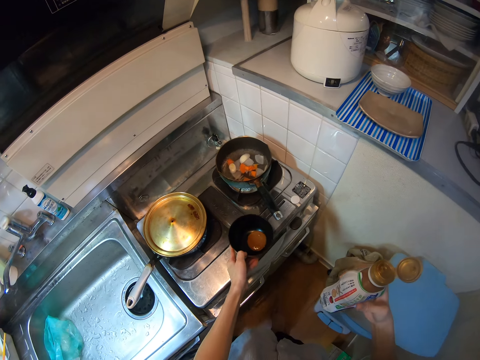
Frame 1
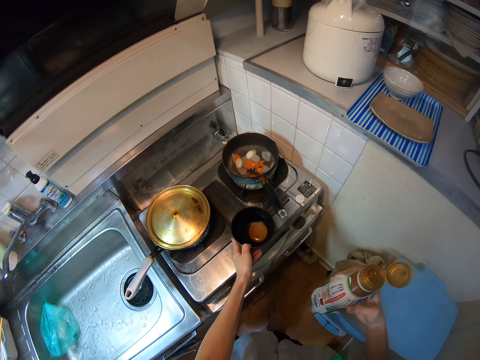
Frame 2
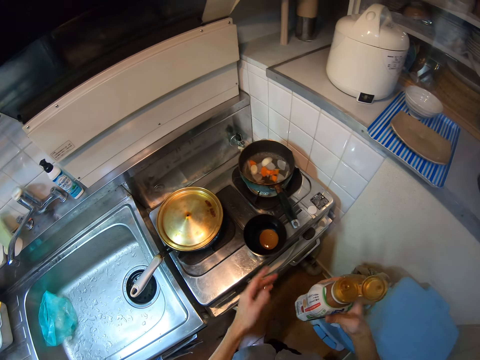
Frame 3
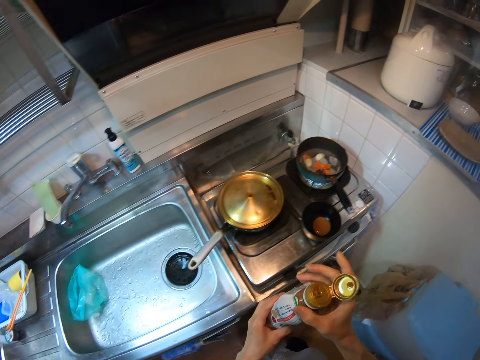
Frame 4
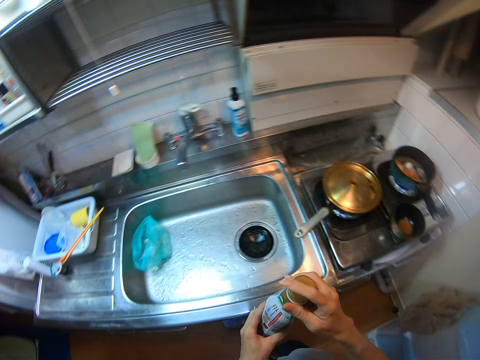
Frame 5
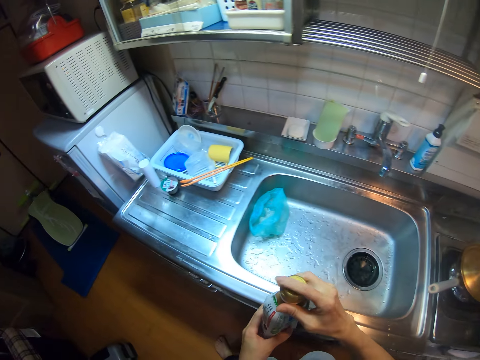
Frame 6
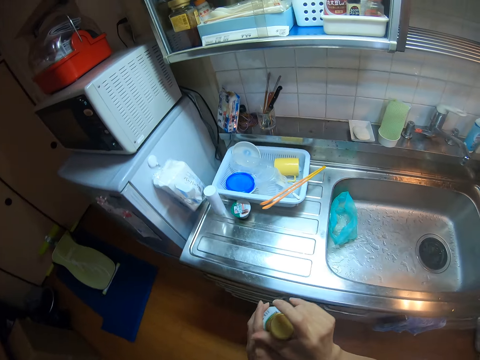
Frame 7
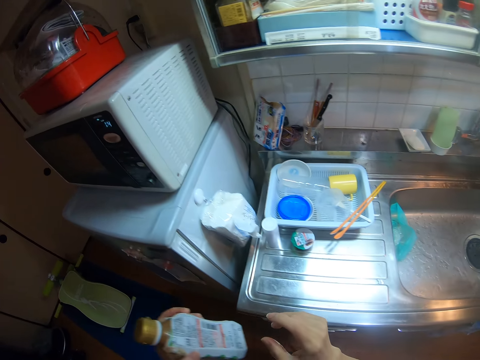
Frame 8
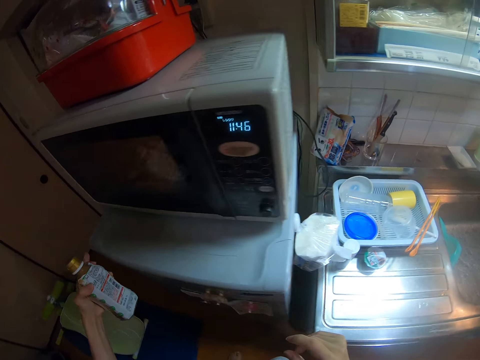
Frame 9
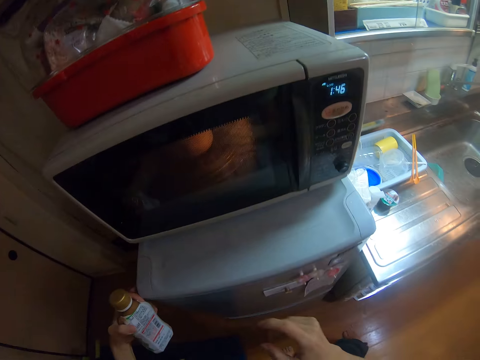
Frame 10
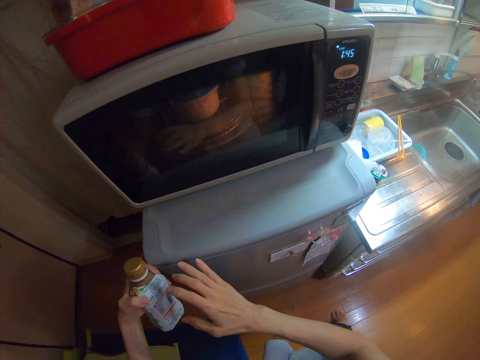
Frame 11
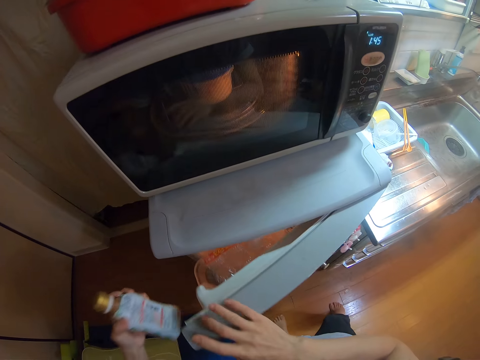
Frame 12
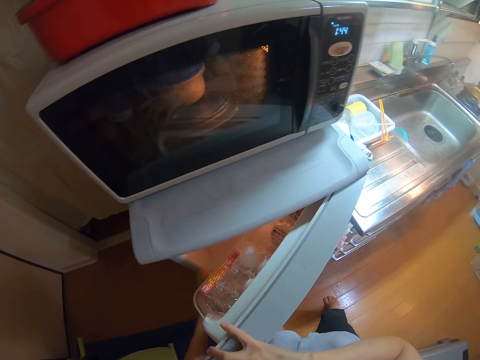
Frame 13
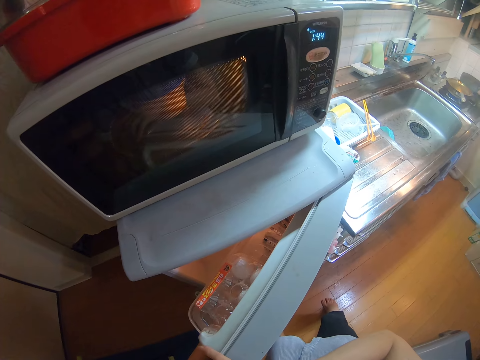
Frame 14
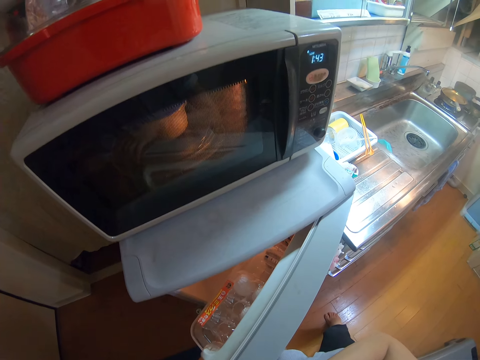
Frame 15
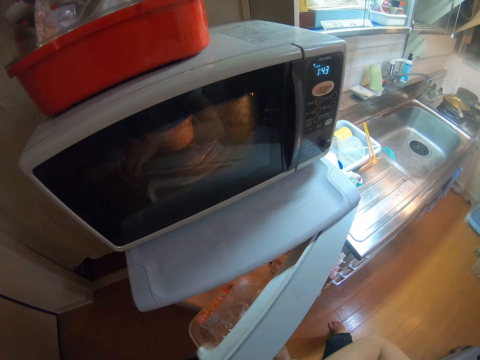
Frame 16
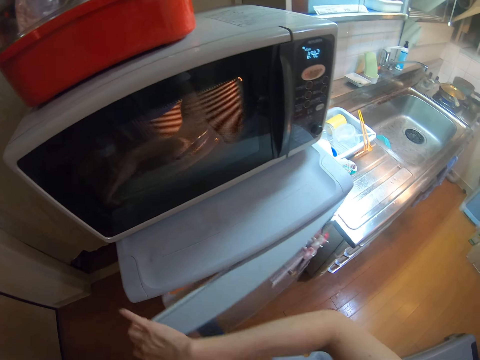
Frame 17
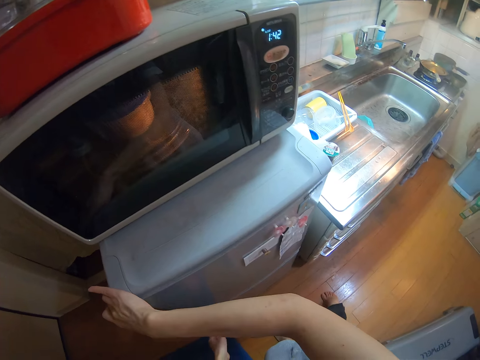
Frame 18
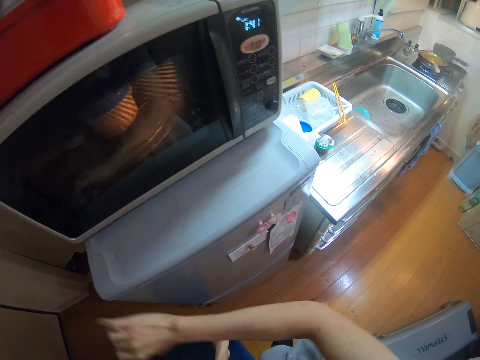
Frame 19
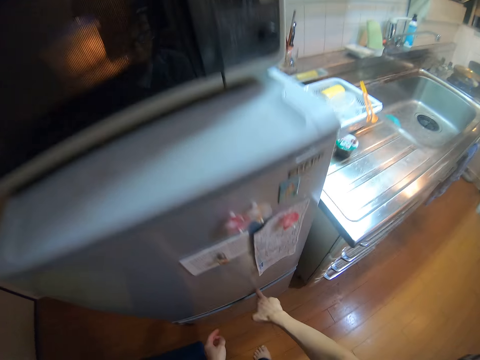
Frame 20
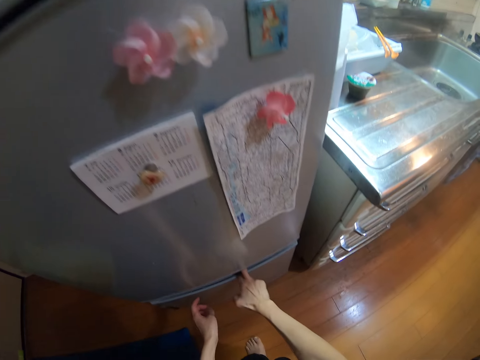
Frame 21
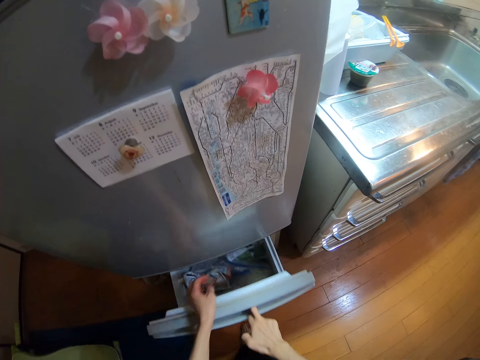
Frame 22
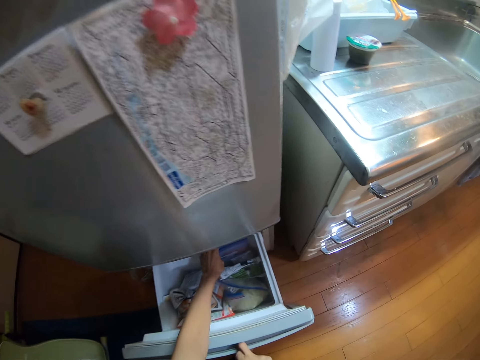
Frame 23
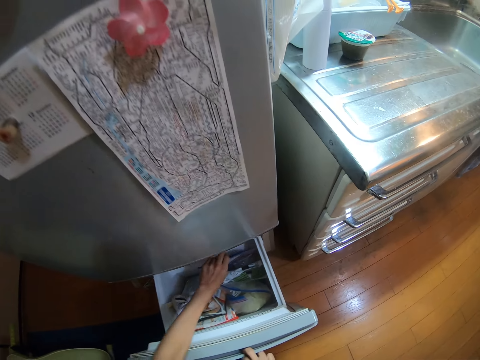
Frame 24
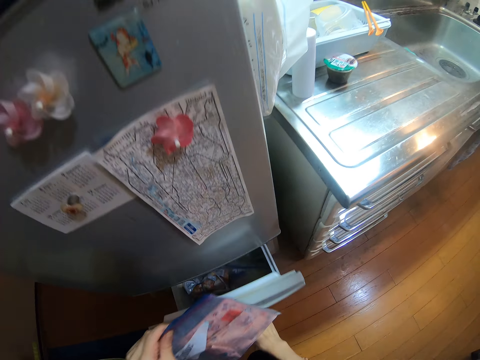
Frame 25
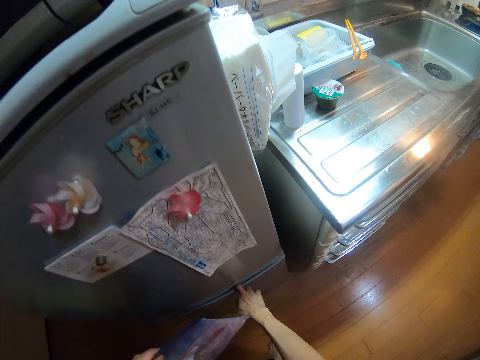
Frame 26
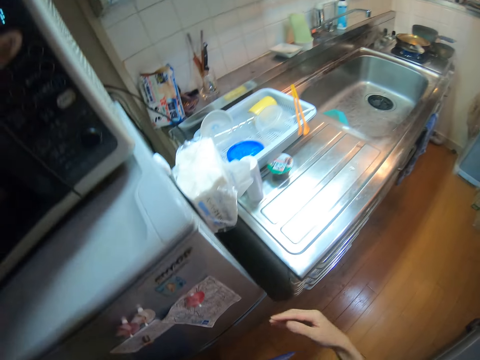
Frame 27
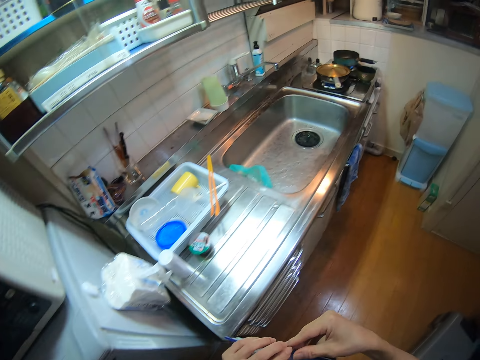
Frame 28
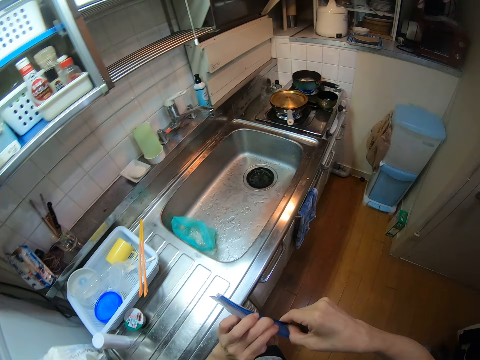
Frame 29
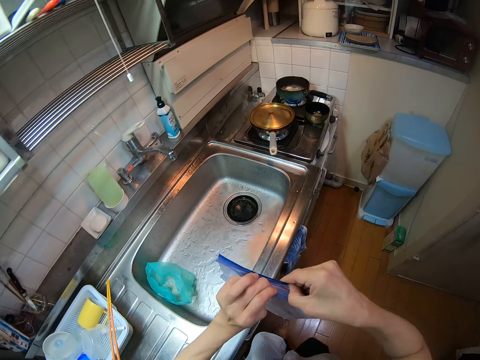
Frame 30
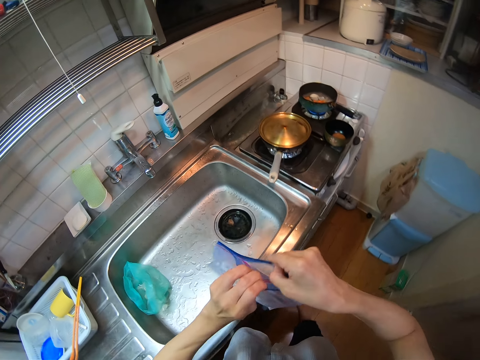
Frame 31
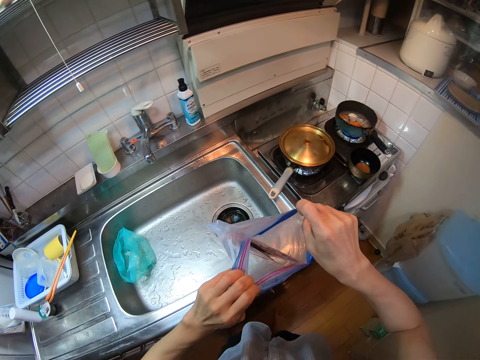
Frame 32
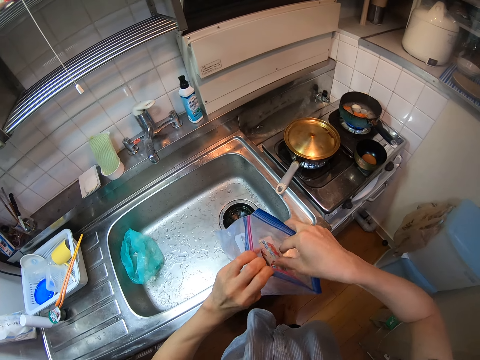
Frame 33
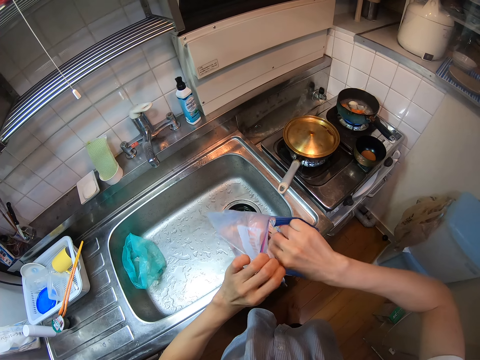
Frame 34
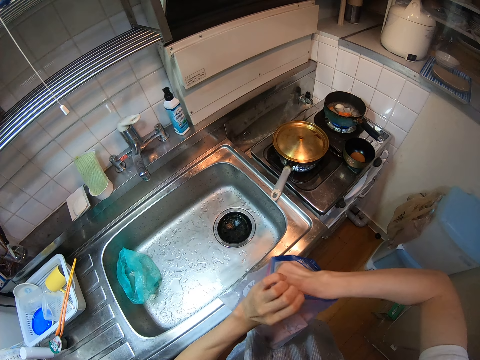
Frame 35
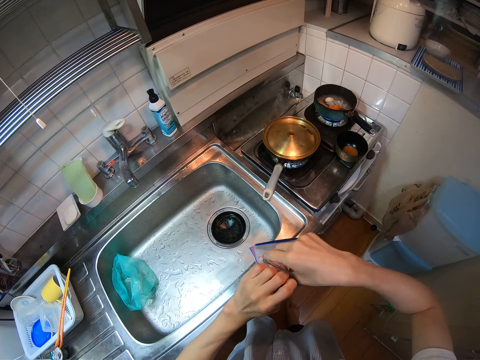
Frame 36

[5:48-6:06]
The camera wearer drops the bowl on the range cooker. She holds something with both hands. She closes the container. She walks in the kitchen to the fridge. She holds the container with the left hand. She opens the fridge door. She holds the fridge door with the right hand. She drops the container in the side compartment of the fridge. She closes the fridge door. She moves her leg. She opens the lower compartment of the fridge. She takes a seal bag. She closes the lower compartment of the fridge. She opens the seal bag. She walks in the kitchen to the sink area. She takes a pack from the seal bag.

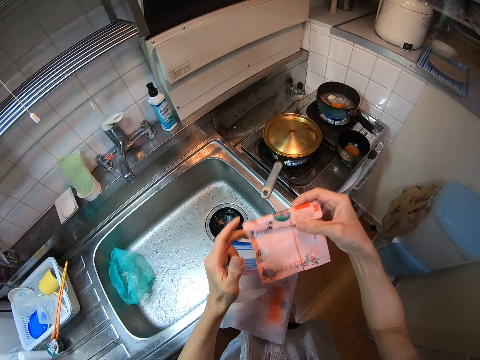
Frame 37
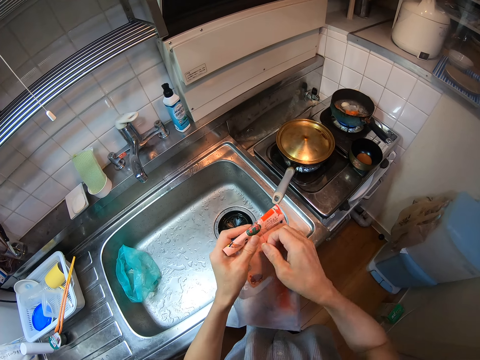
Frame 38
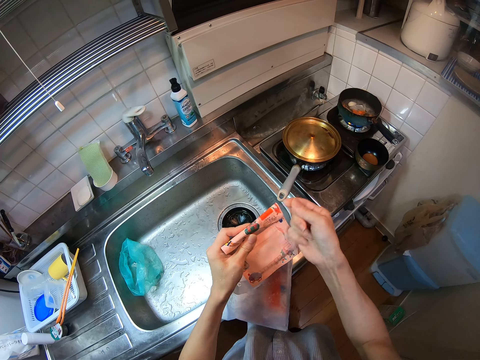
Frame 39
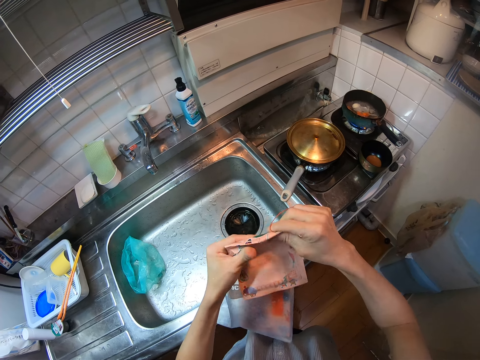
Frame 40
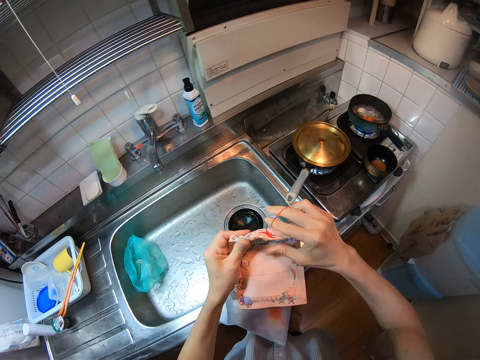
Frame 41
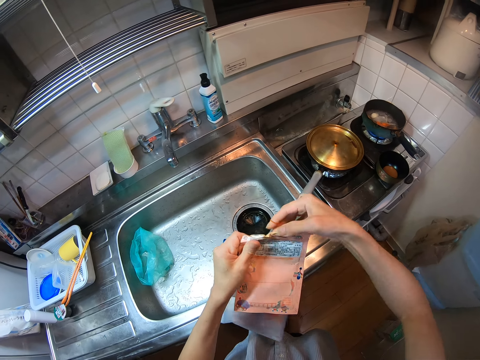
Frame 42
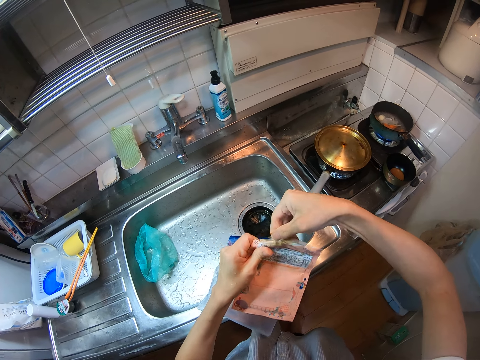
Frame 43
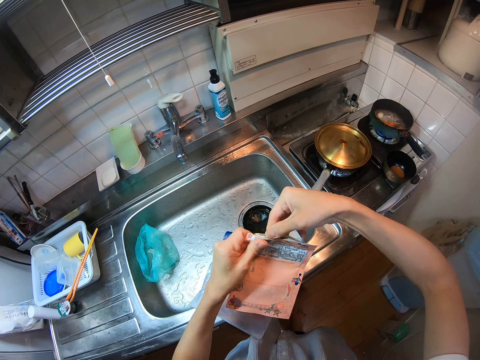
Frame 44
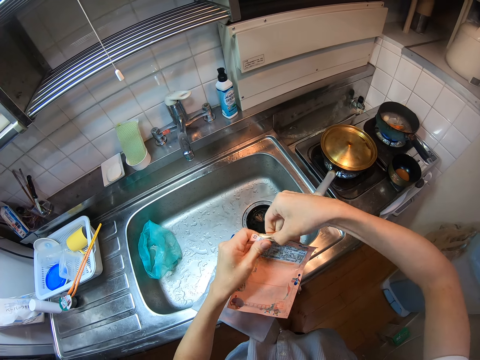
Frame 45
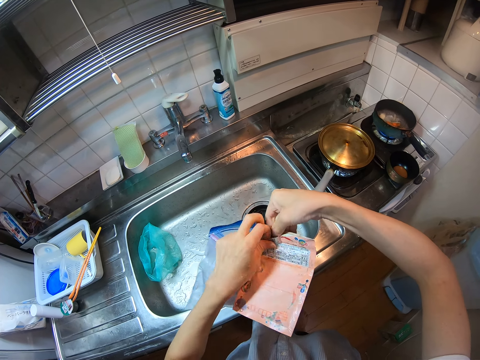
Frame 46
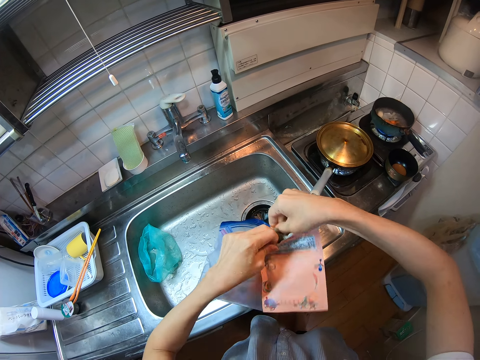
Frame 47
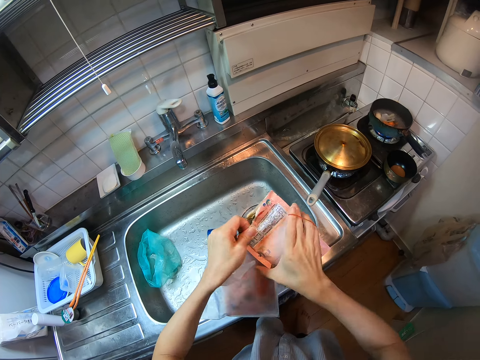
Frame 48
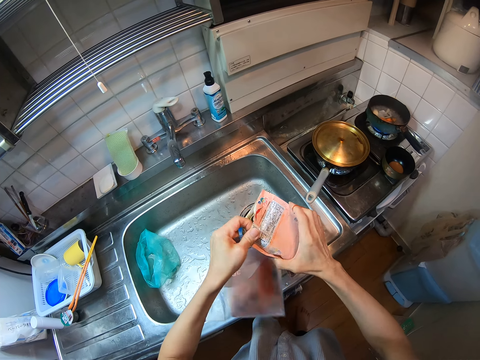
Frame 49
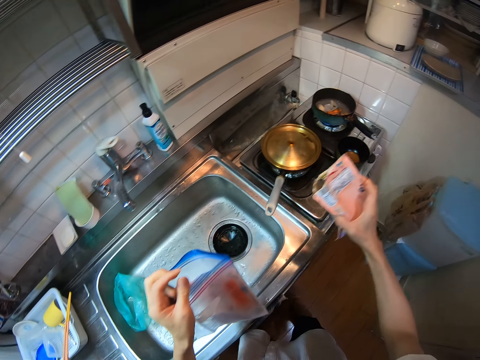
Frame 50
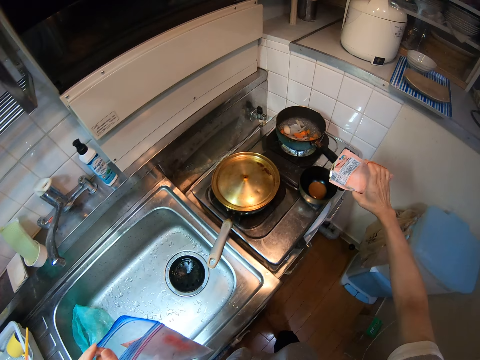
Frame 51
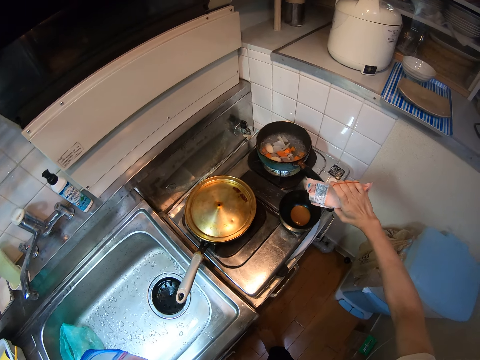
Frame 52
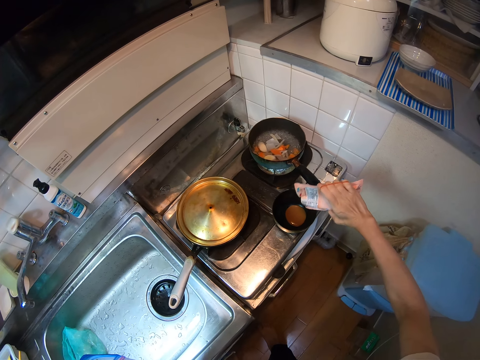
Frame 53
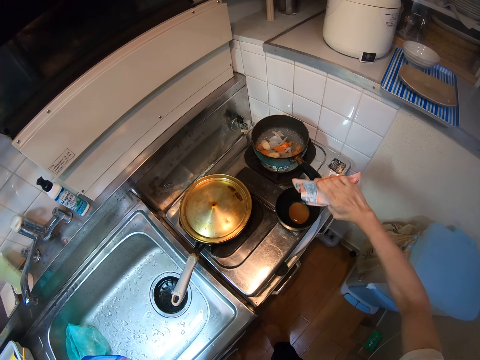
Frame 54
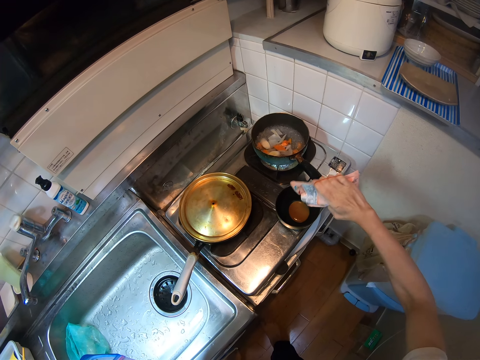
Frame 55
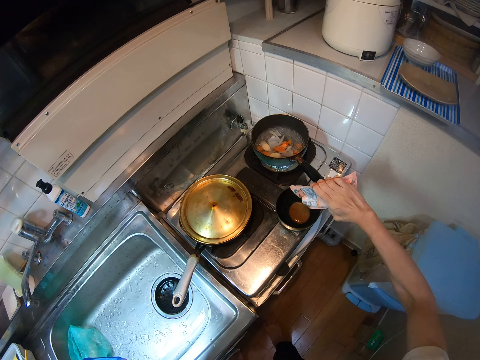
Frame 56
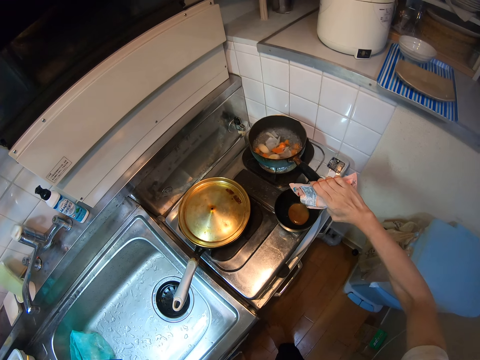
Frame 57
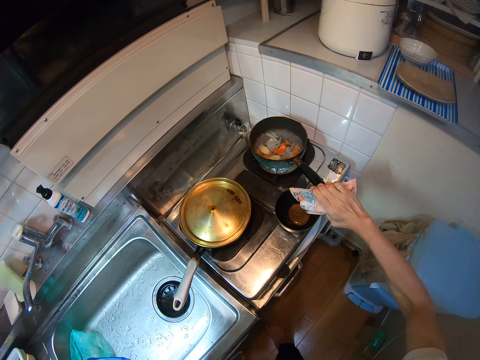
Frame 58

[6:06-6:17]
The camera wearer passes the sachet or pack to the left hand. He removes the rubber band on the pack. He holds the rubber band. He unwraps the pack. He opens the pack. He moves his leg. He pours from the pack into the black bowl.
